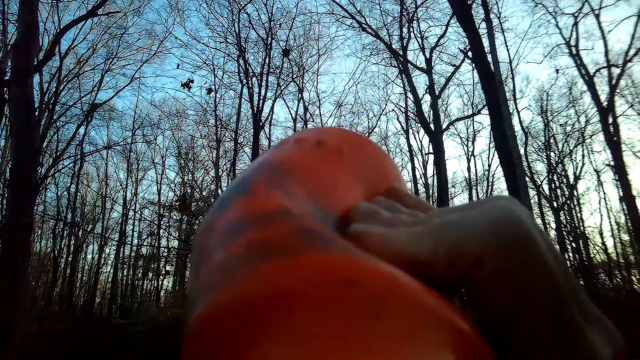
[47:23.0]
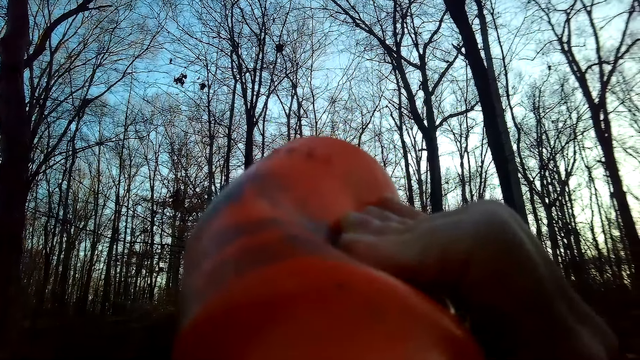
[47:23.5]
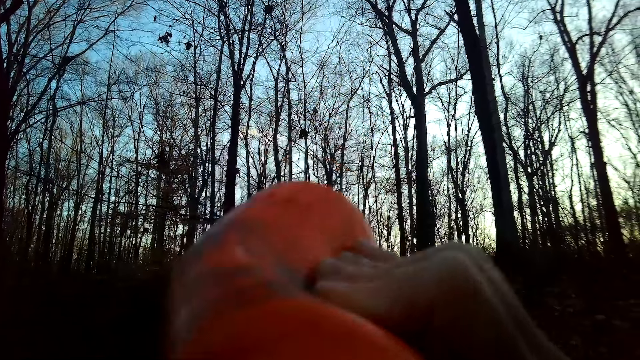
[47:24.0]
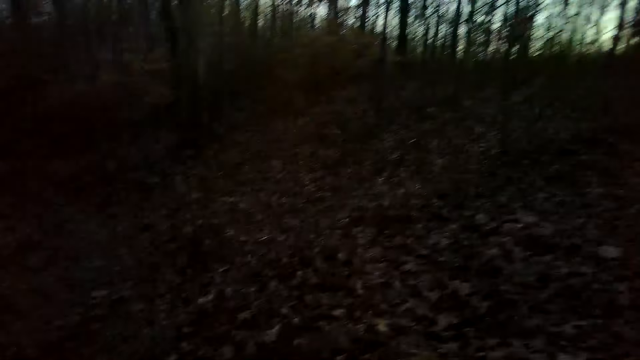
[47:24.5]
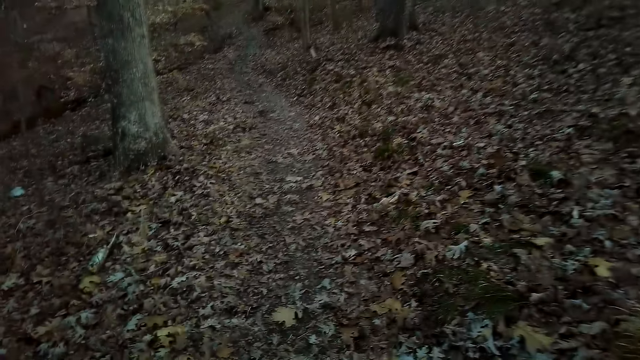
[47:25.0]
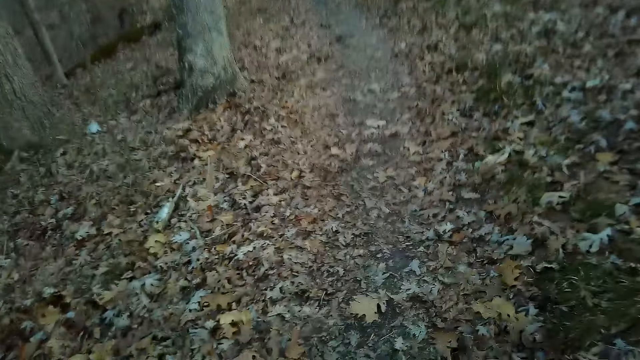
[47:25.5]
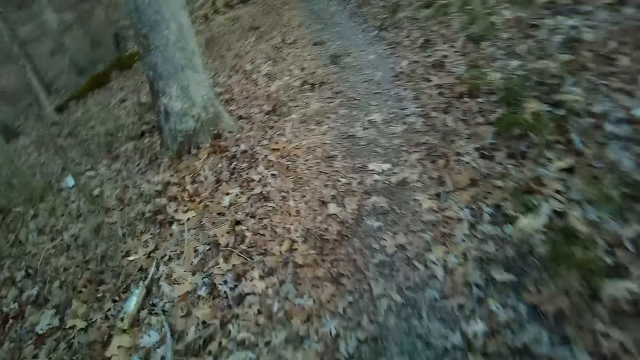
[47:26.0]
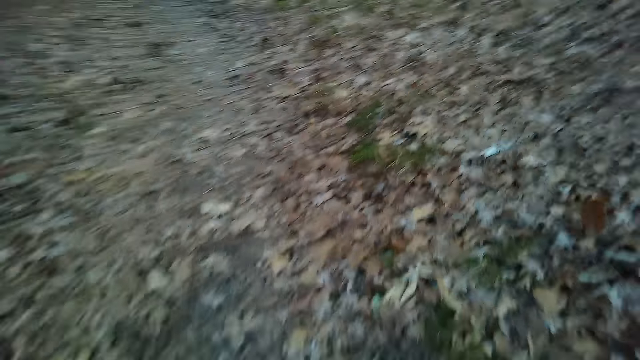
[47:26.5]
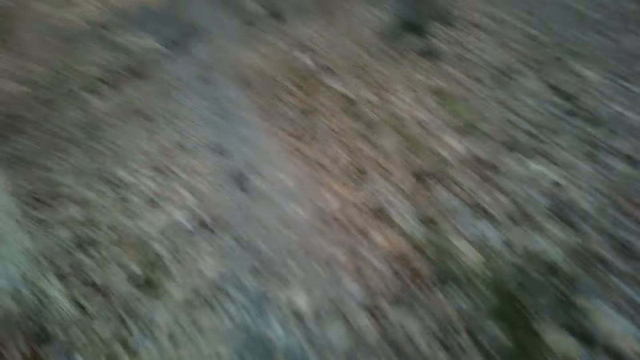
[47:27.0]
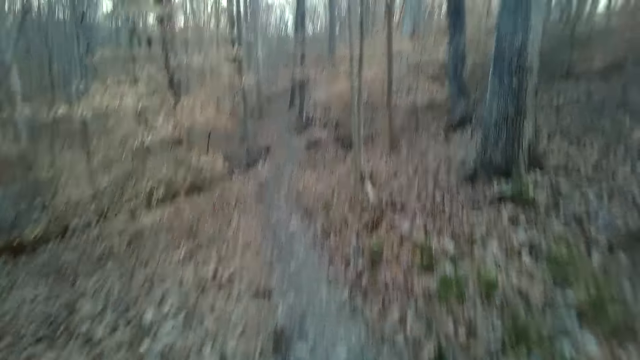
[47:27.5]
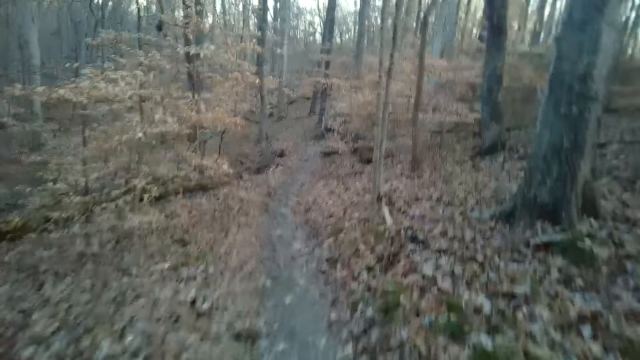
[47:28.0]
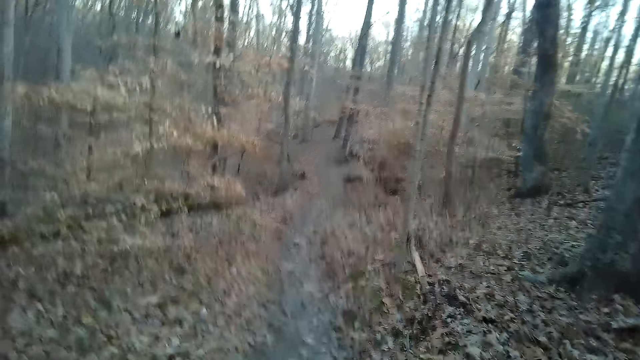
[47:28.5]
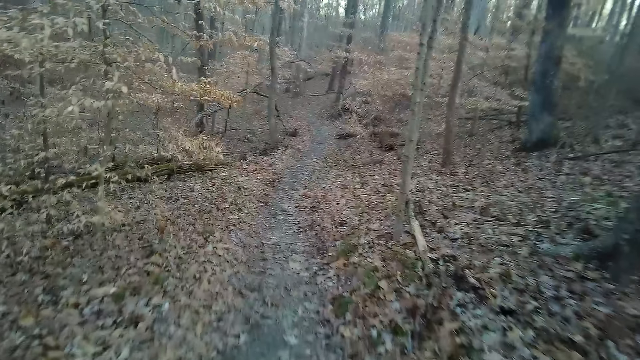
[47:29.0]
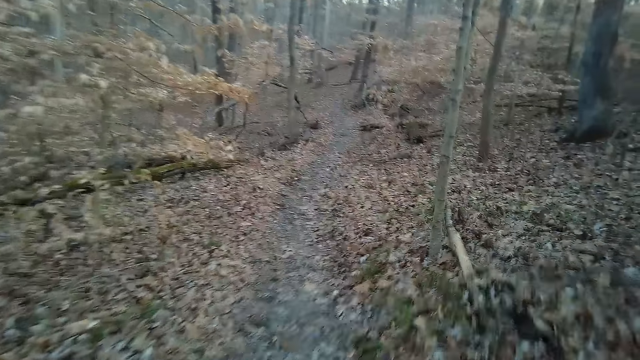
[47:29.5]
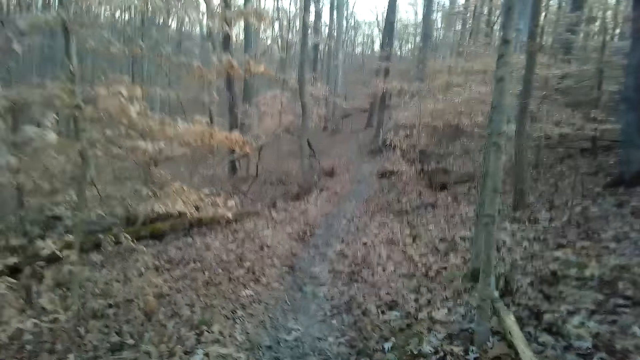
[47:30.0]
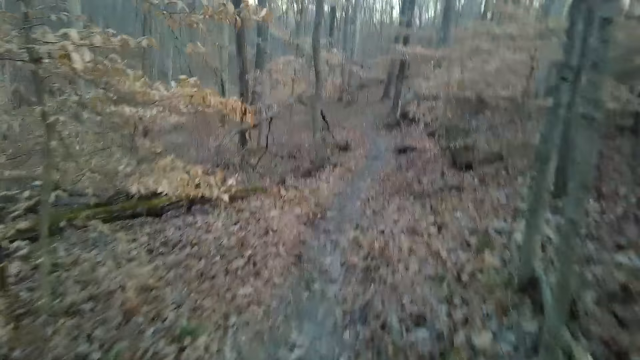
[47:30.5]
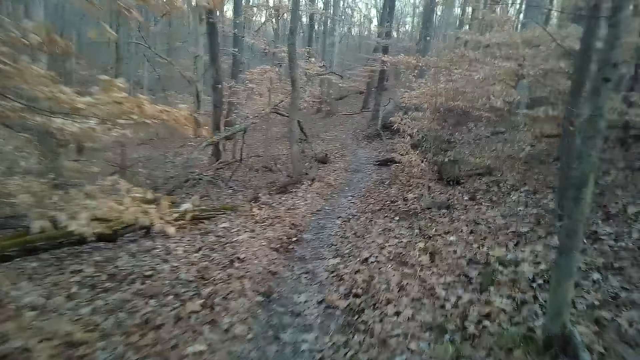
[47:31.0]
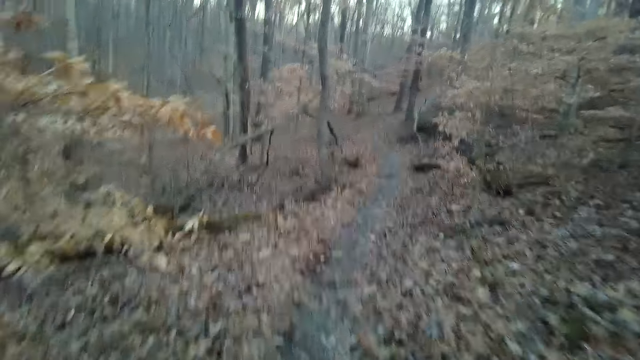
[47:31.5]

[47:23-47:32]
The camera wearer walks around. They look around.

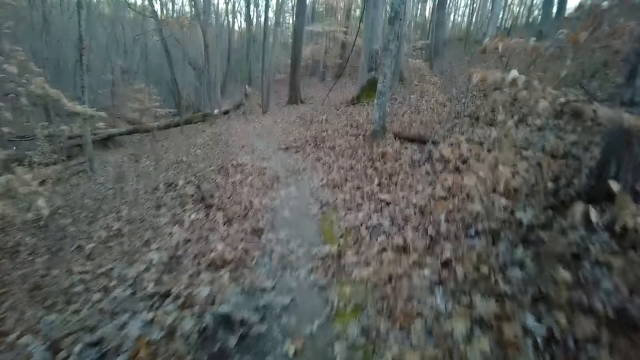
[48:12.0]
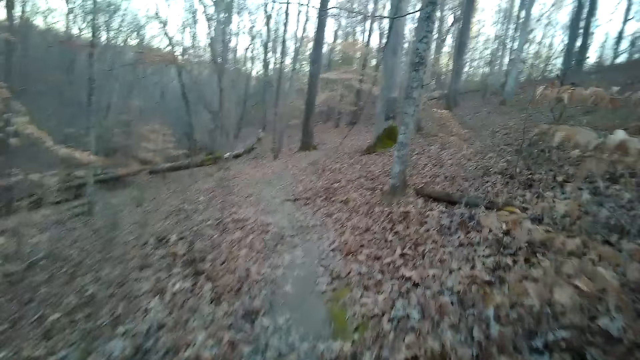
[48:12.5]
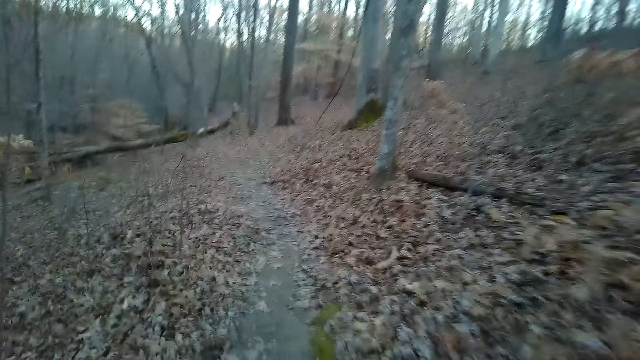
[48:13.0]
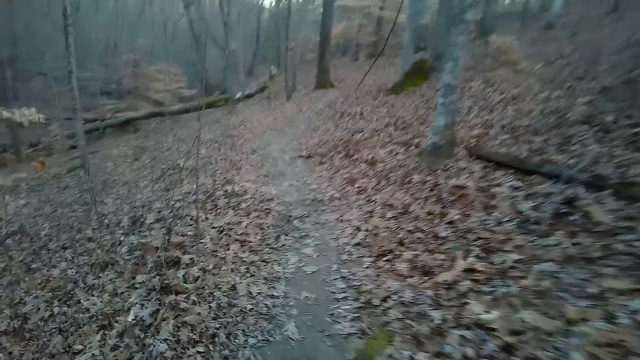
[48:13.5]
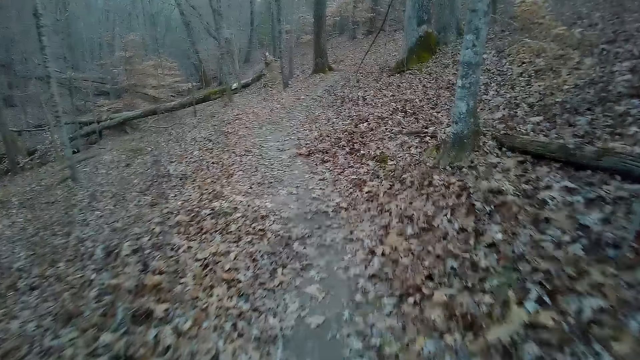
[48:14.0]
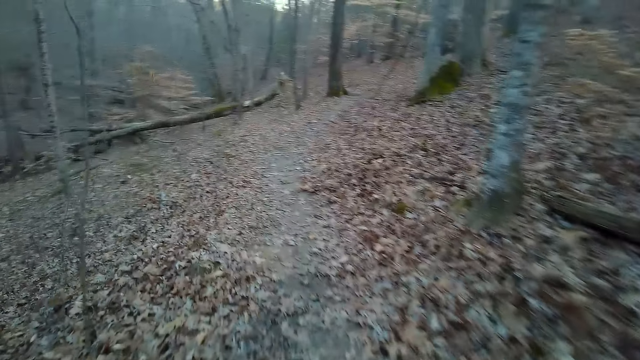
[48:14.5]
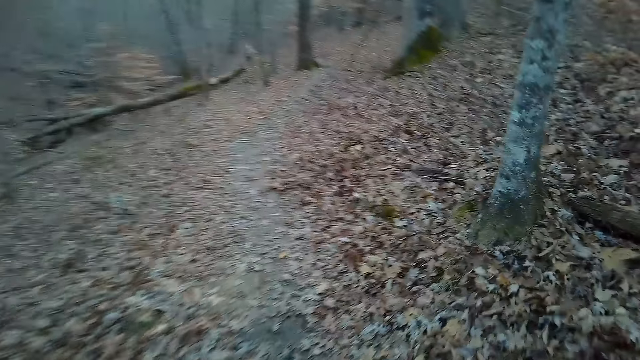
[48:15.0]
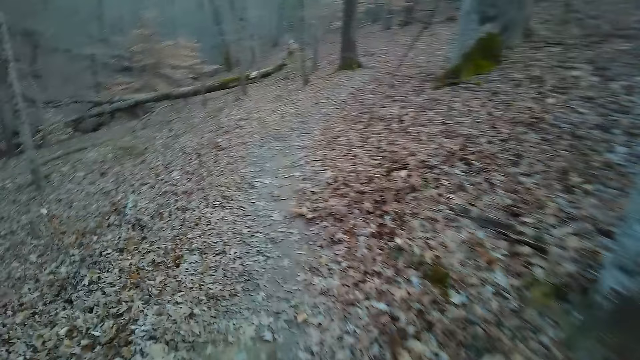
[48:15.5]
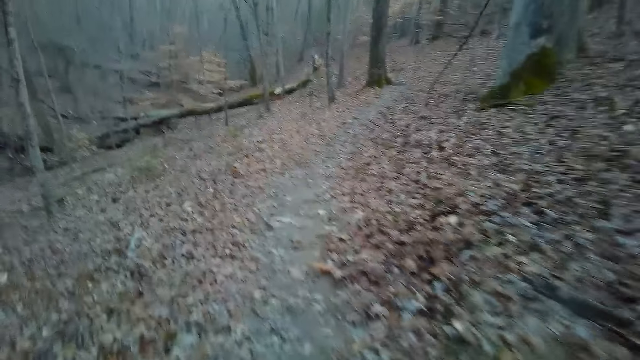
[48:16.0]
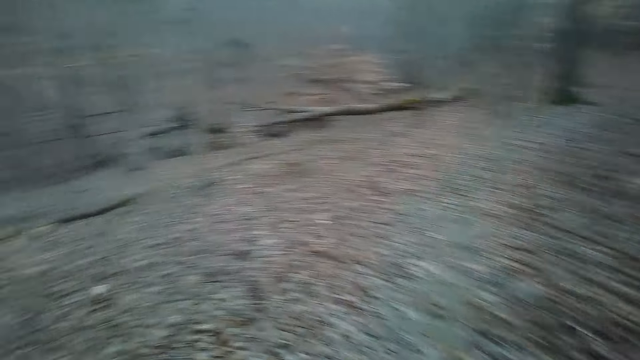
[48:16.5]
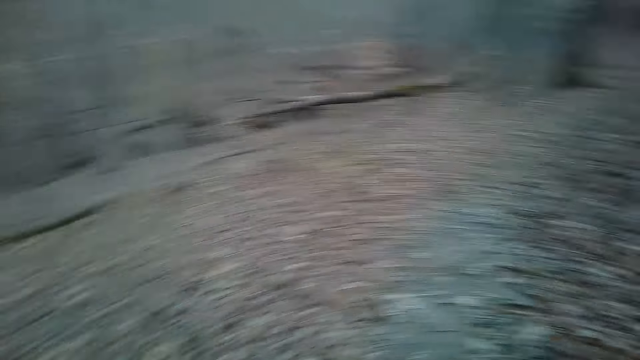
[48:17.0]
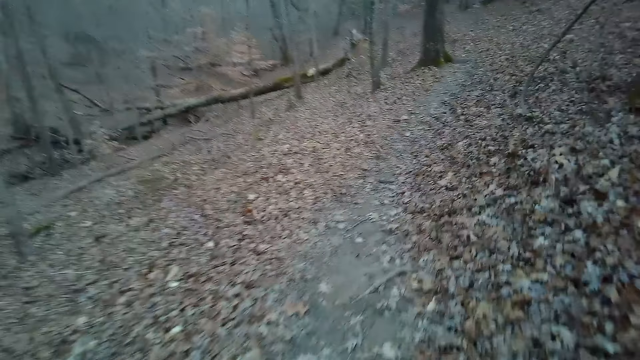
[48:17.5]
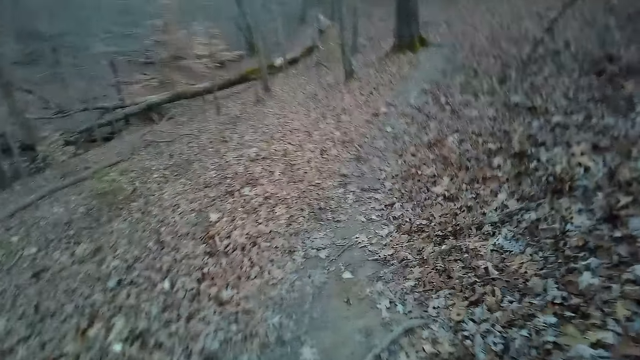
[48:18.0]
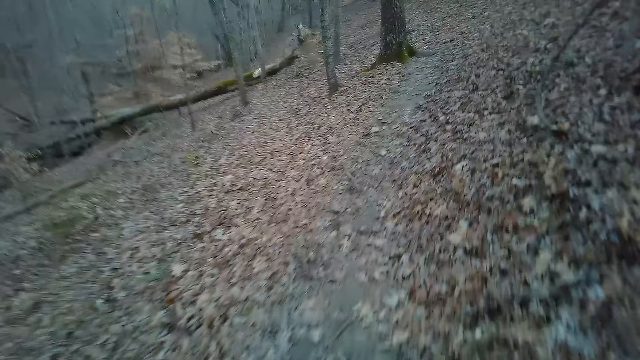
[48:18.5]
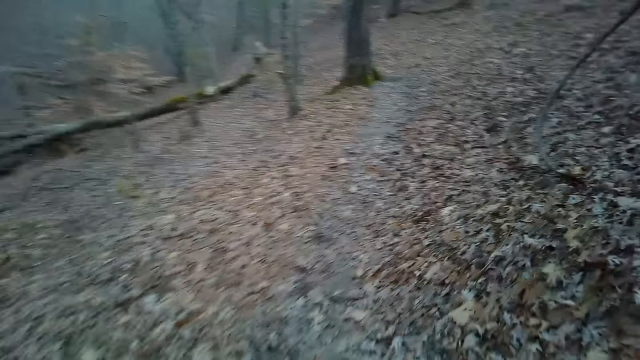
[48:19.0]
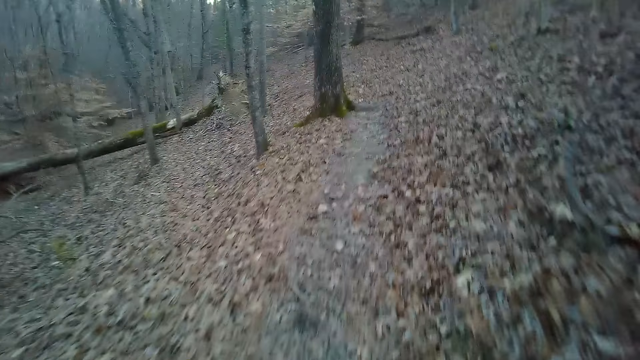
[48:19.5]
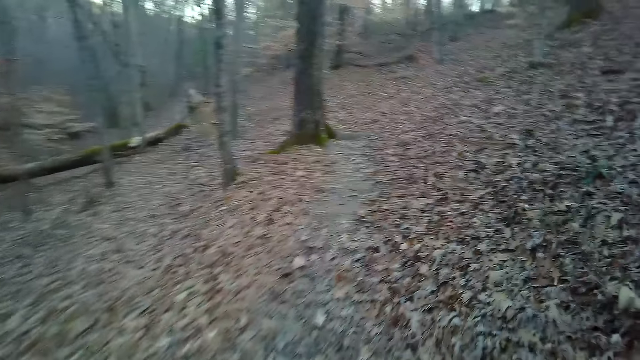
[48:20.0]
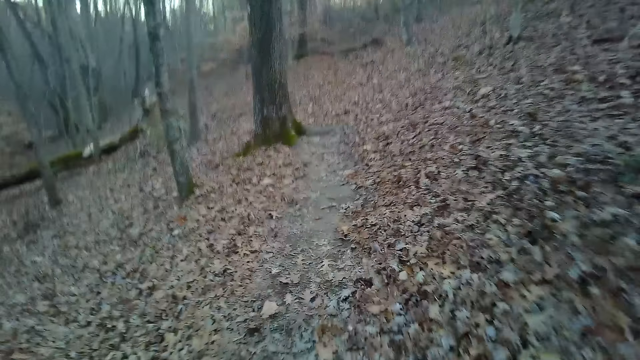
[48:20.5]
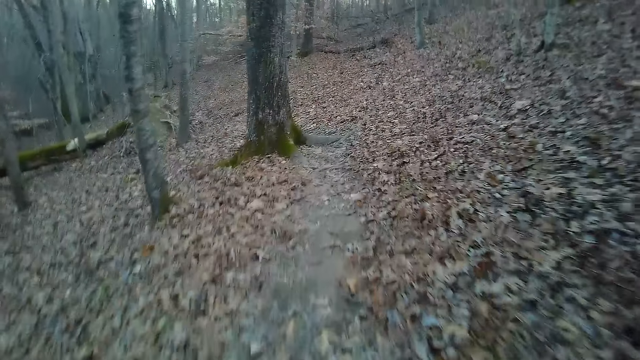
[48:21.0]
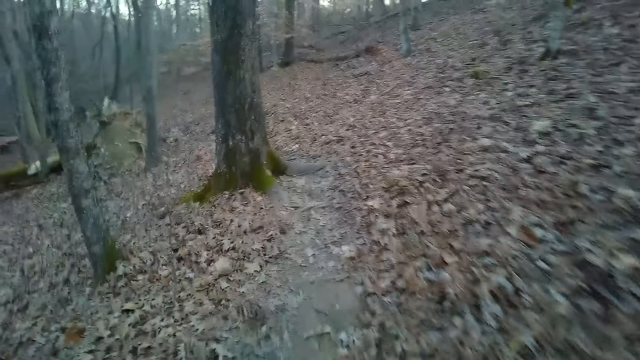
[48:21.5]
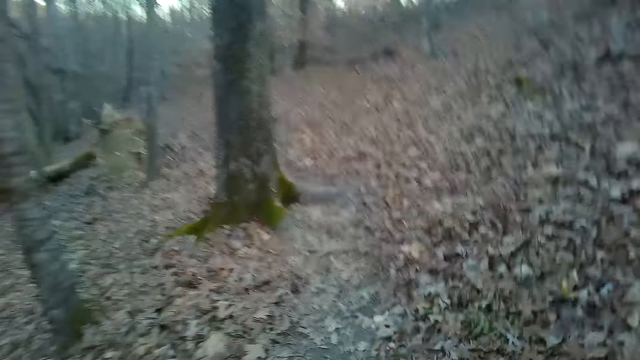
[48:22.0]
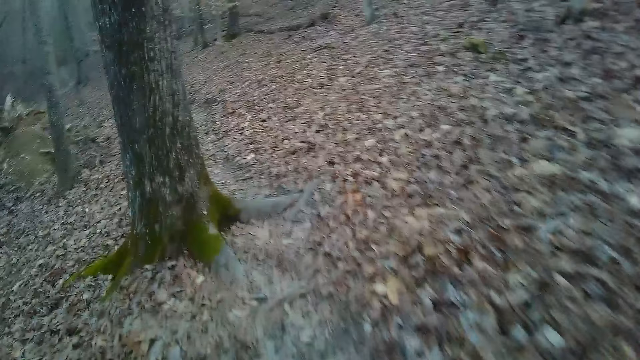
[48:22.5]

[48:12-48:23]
The camera wearer coughs. They look around.
